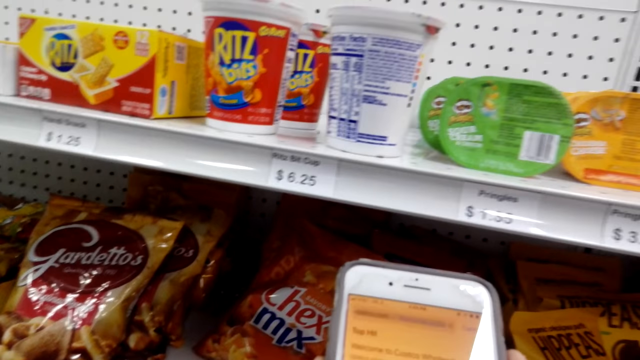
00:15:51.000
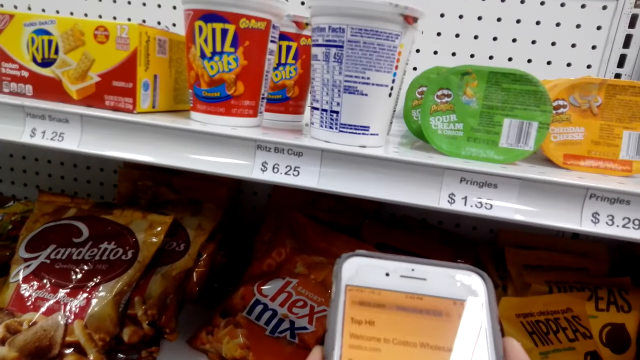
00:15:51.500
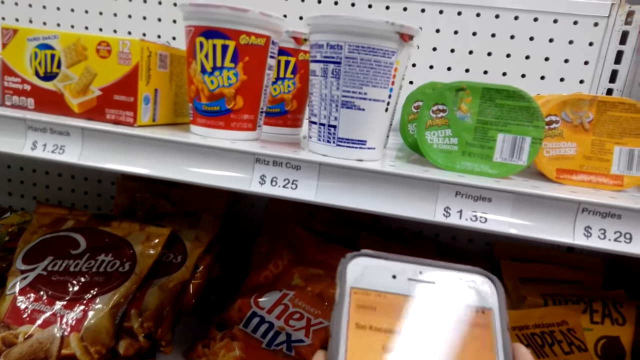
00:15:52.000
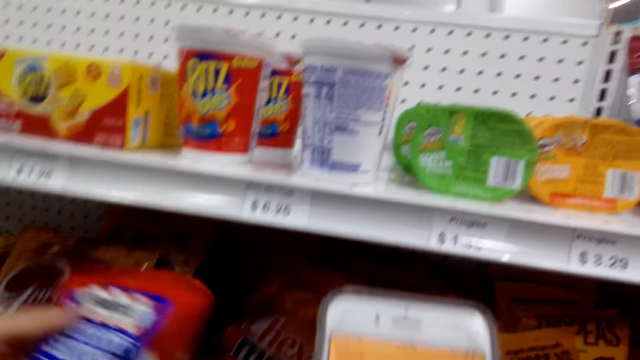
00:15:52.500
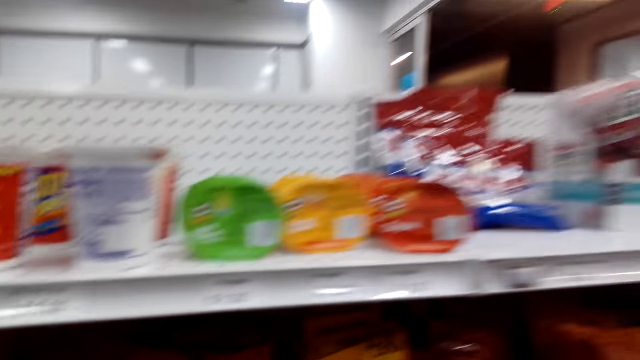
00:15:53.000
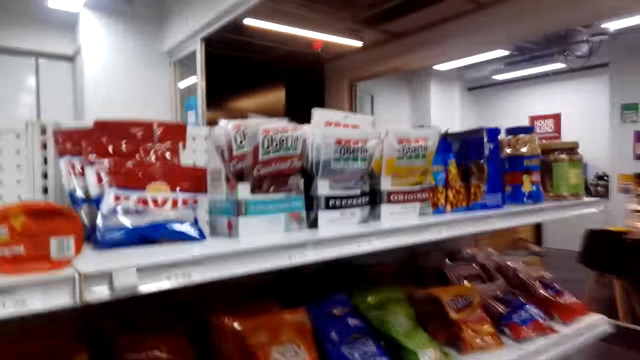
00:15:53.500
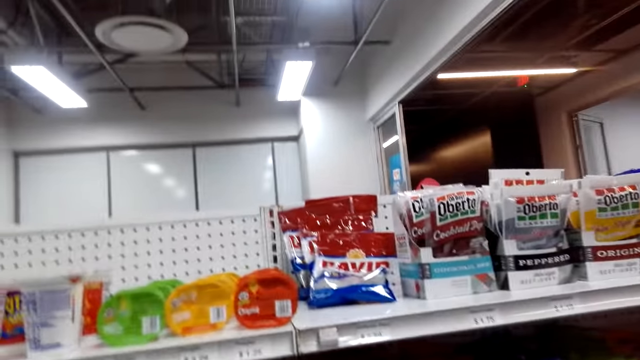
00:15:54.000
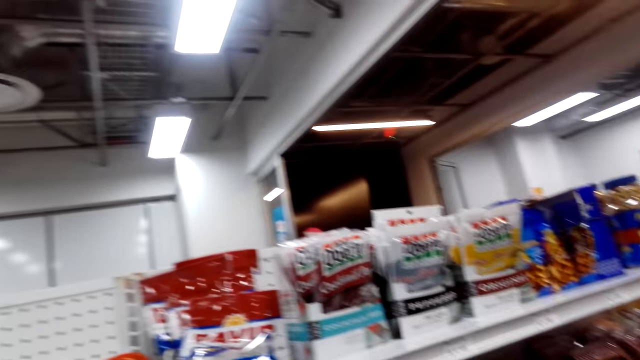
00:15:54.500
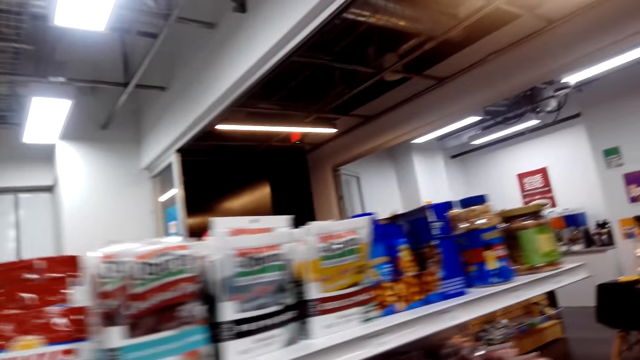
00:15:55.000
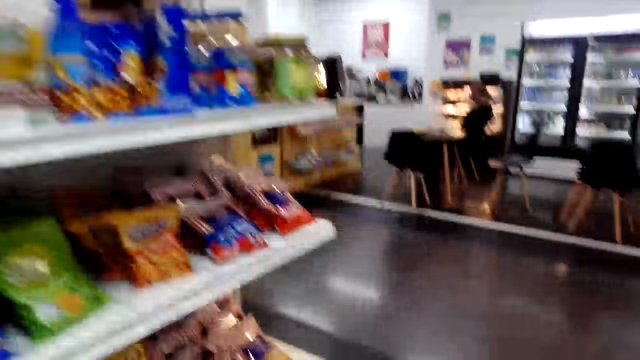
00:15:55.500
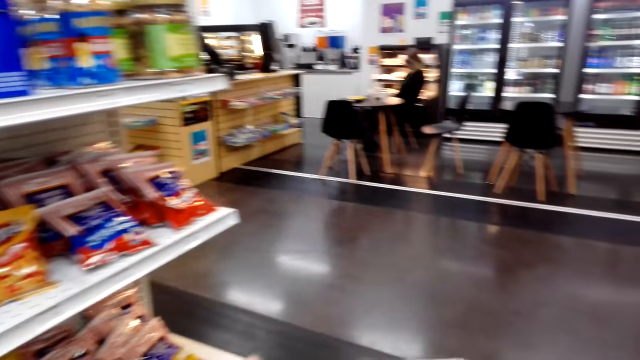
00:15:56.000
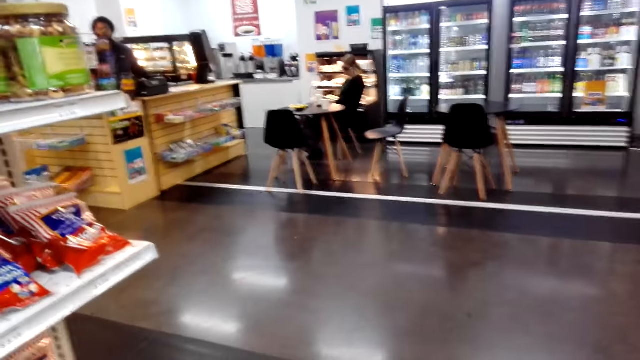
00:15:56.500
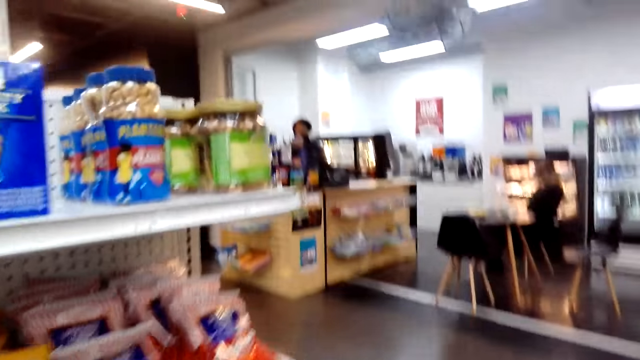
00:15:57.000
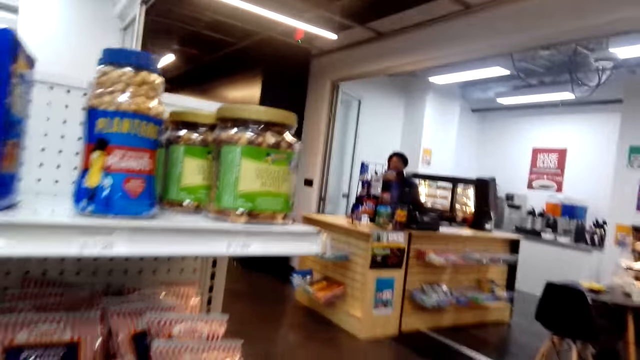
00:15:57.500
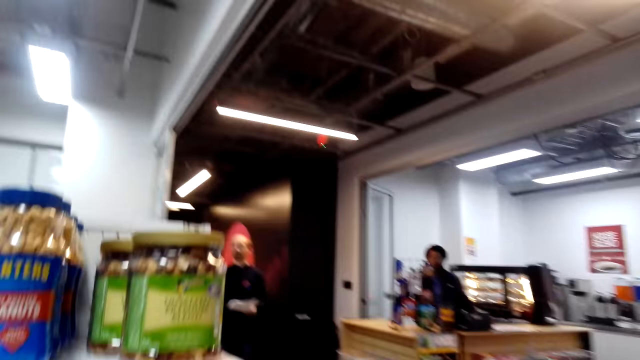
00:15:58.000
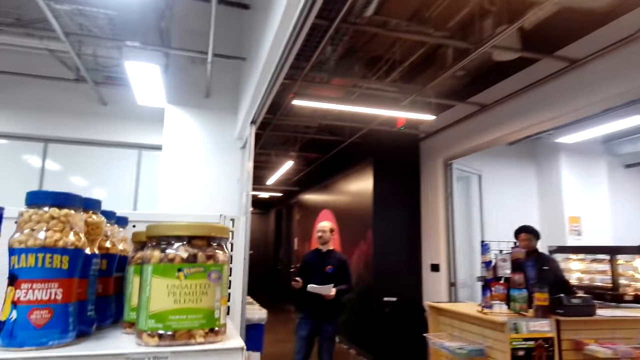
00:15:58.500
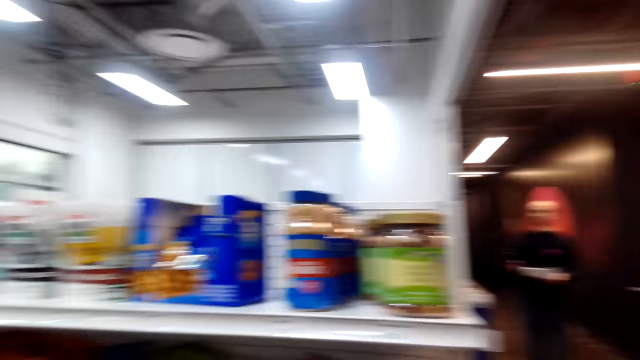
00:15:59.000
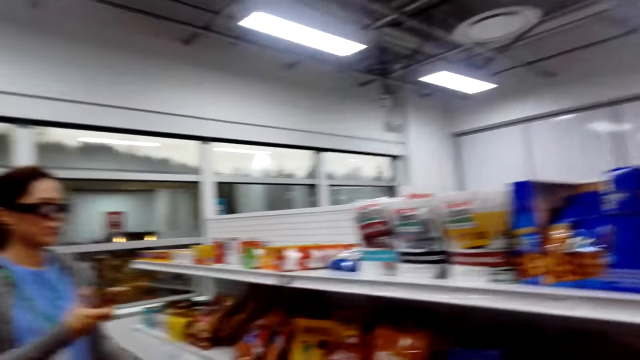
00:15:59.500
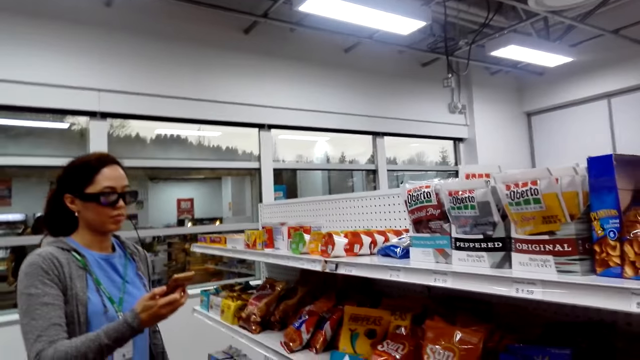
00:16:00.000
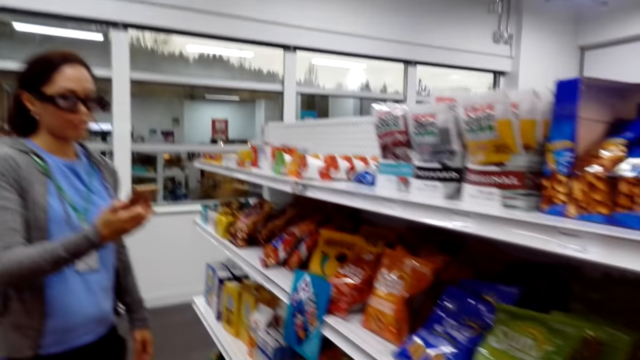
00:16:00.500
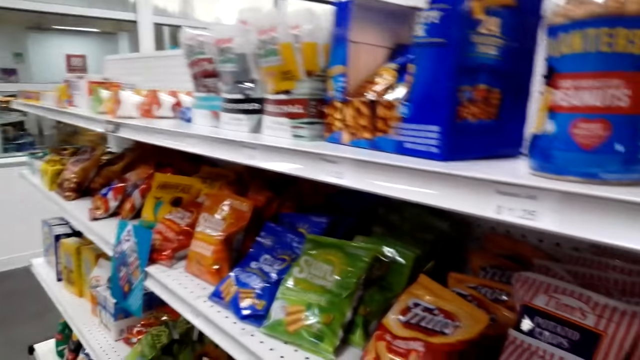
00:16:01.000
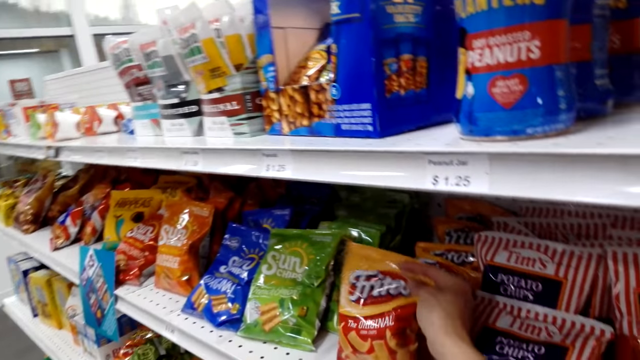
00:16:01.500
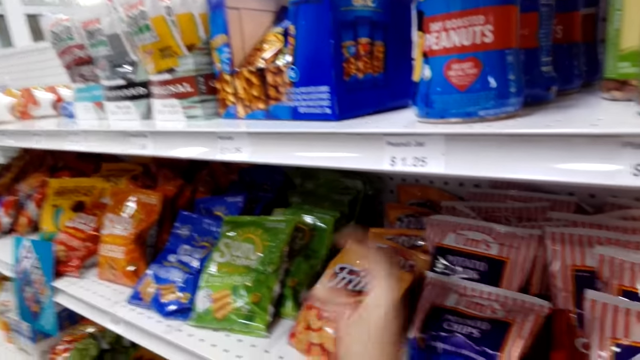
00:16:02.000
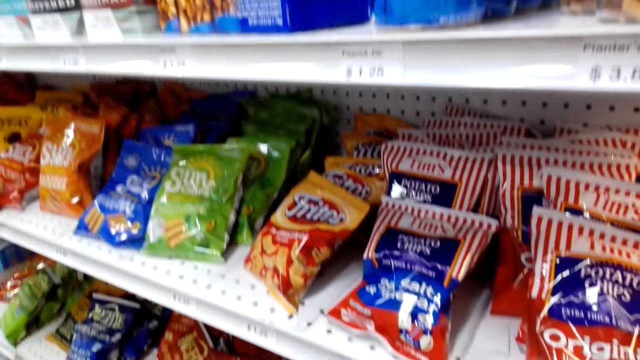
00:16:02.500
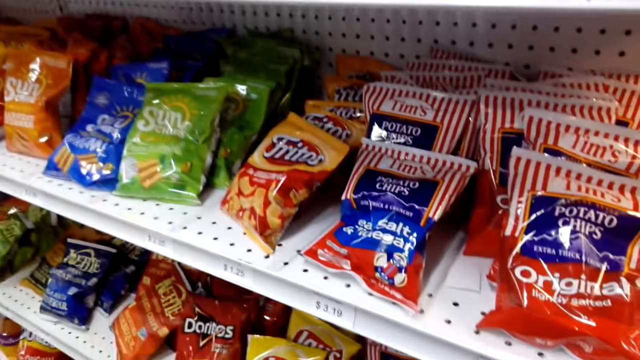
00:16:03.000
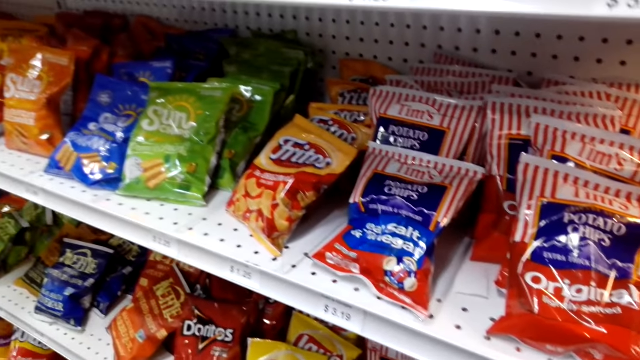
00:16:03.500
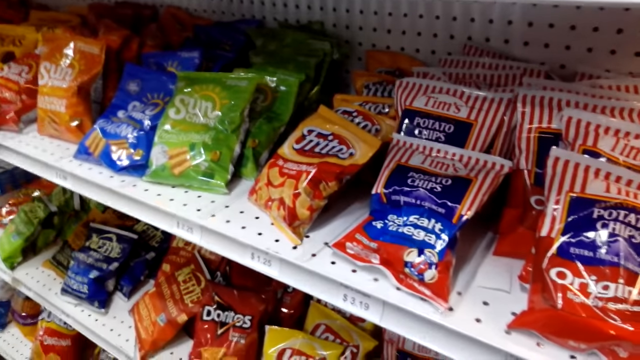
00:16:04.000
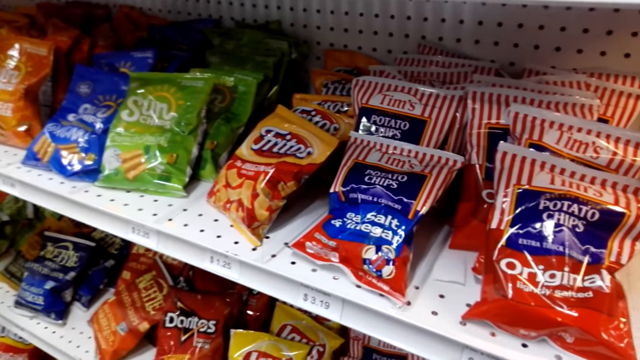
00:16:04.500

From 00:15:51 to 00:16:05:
A woman returns a snack back on the shelf. The camera wearer holds a cellphone and converses with the woman. They look around. They move around. They take a snack from the shelf. The woman holds a cellphone. The camera wearer touches the corn chips.

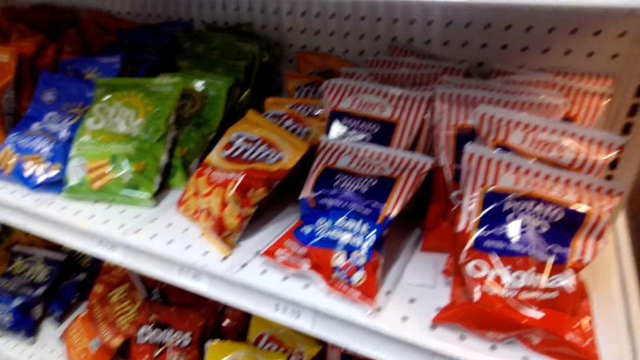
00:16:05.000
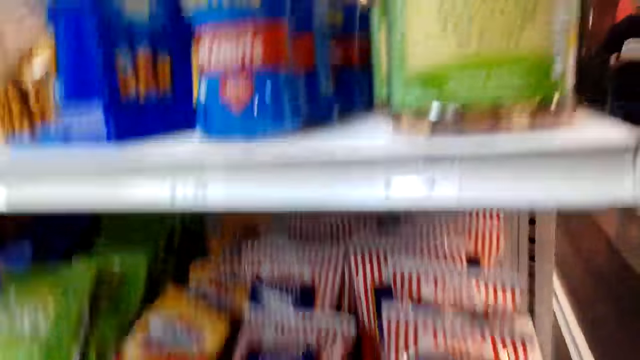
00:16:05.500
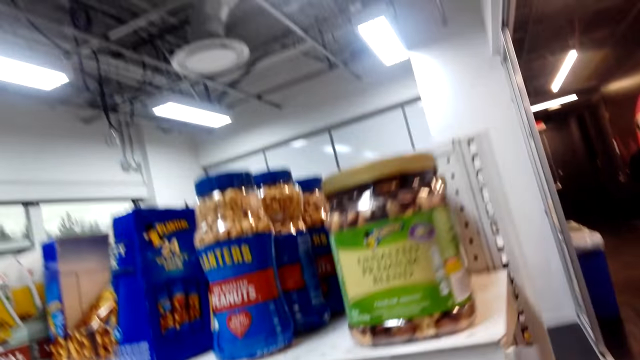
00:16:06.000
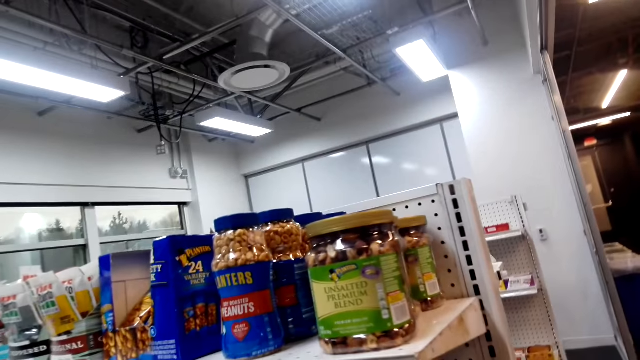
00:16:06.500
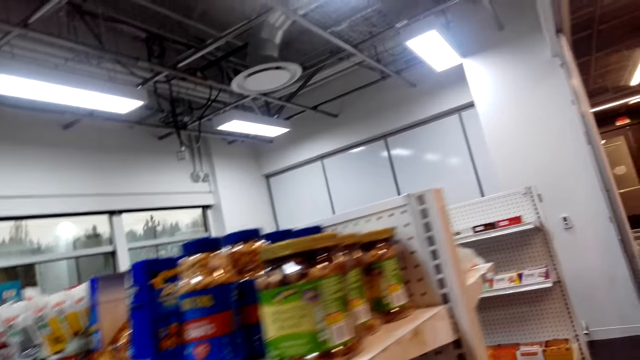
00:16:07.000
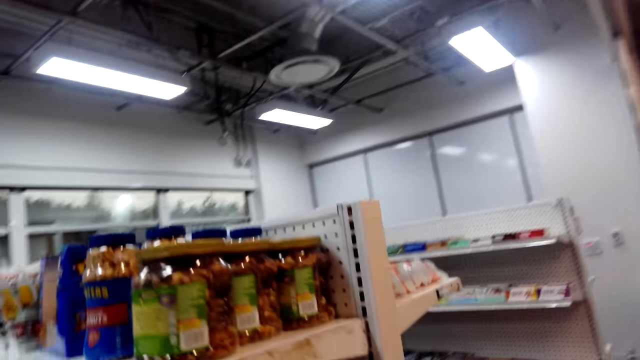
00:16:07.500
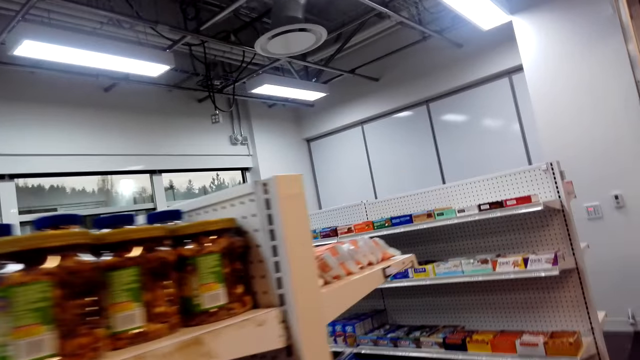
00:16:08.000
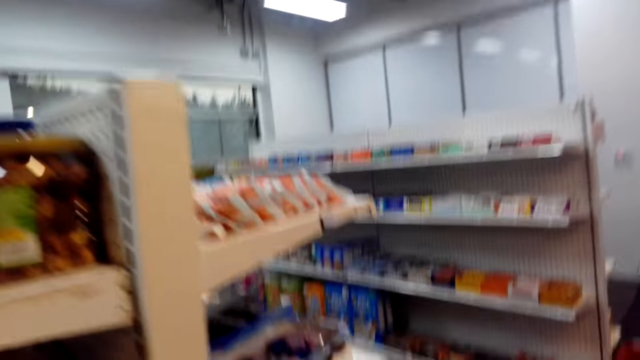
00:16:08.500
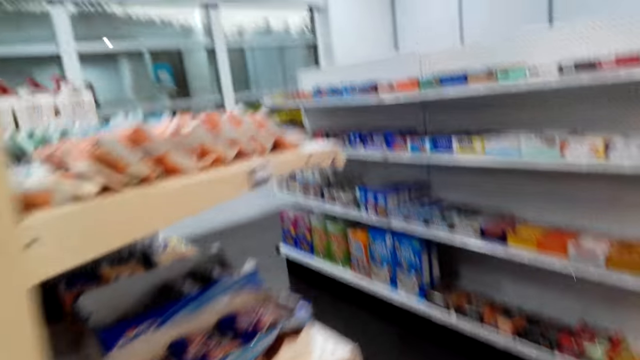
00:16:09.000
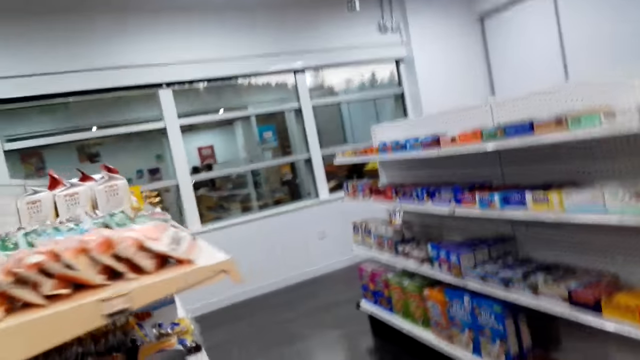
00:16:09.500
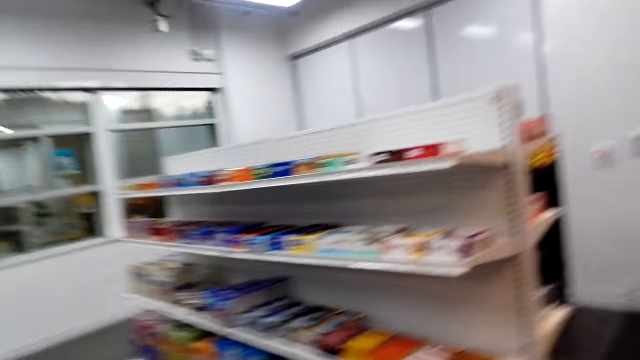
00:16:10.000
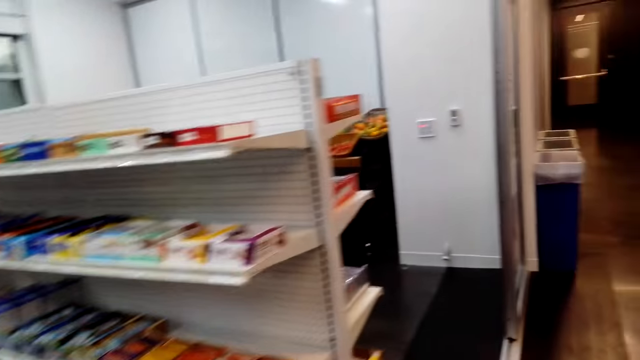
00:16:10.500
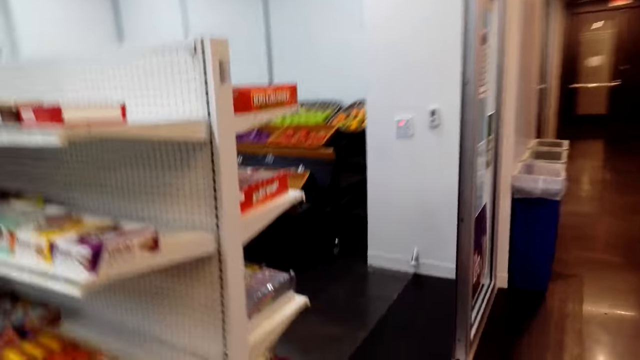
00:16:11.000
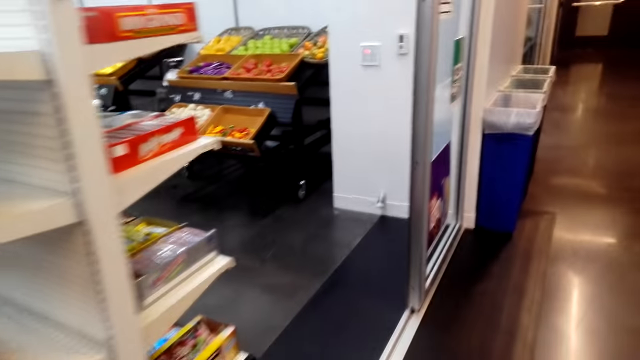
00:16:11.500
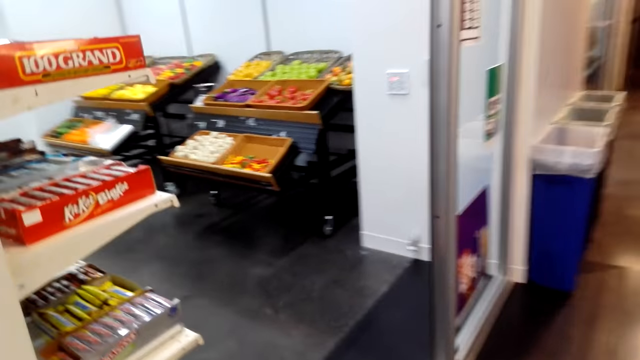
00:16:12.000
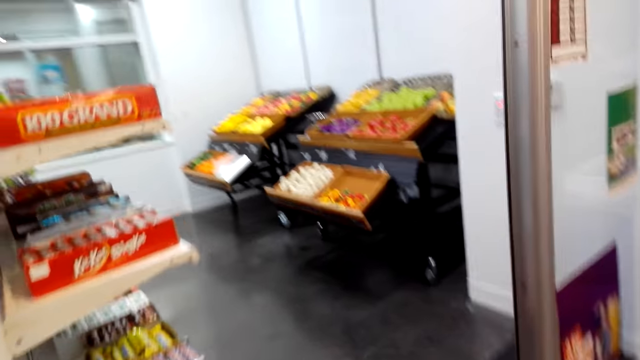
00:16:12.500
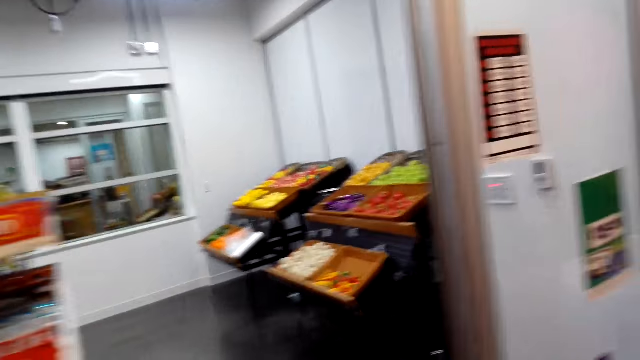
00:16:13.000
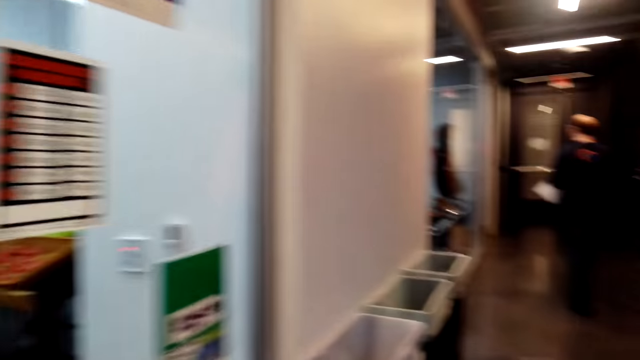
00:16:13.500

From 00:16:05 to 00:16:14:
The camera wearer looks around. They look through the snacks shelf. They move around the supermarket. They exit the supermarket.
